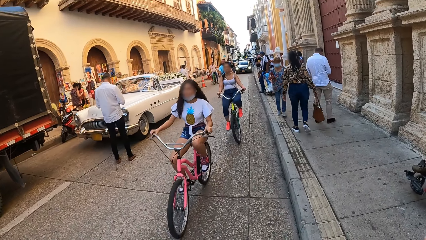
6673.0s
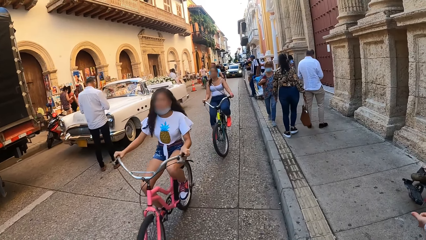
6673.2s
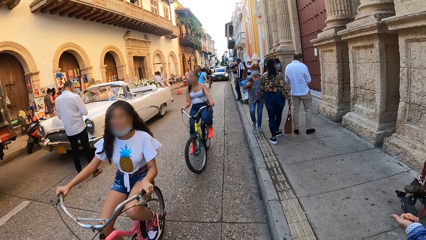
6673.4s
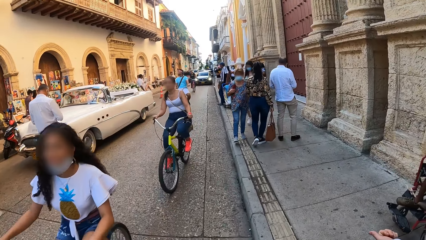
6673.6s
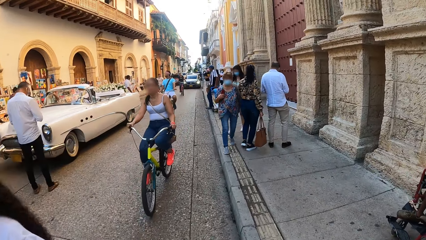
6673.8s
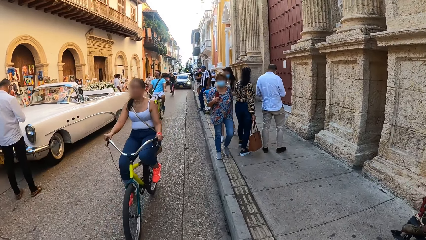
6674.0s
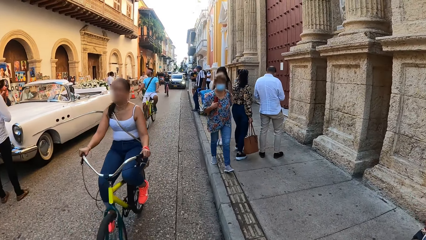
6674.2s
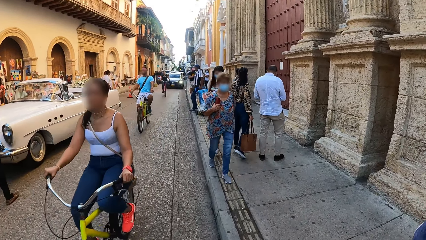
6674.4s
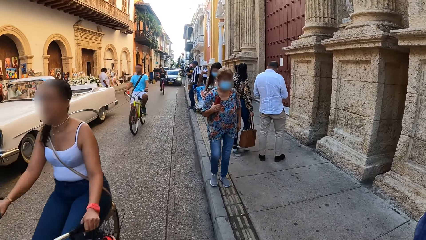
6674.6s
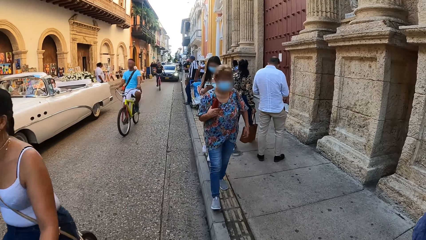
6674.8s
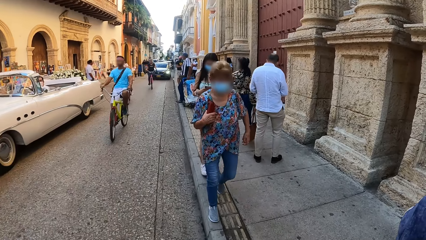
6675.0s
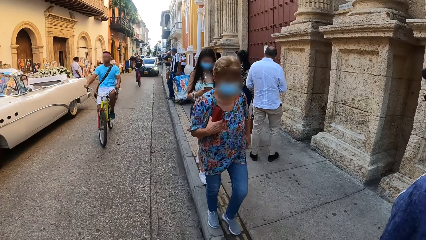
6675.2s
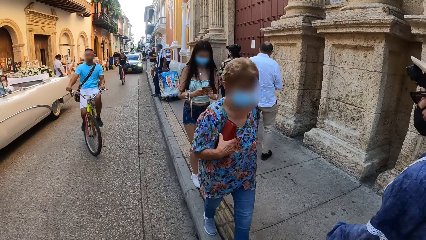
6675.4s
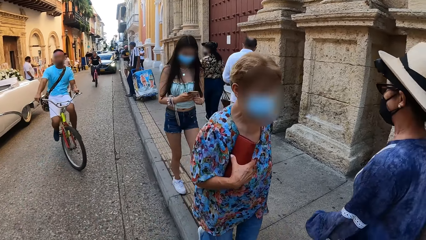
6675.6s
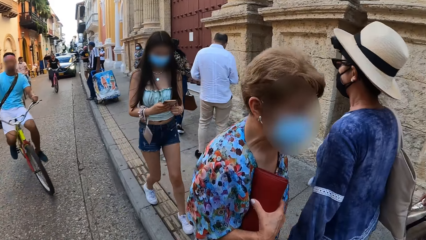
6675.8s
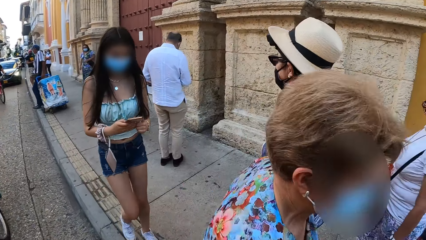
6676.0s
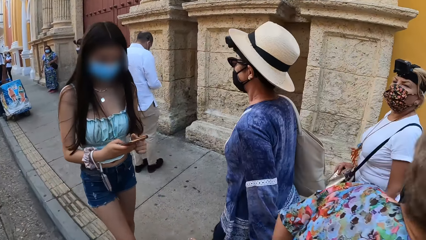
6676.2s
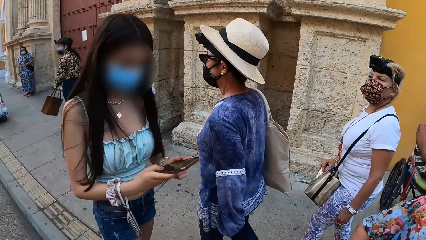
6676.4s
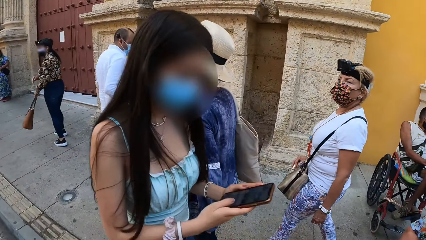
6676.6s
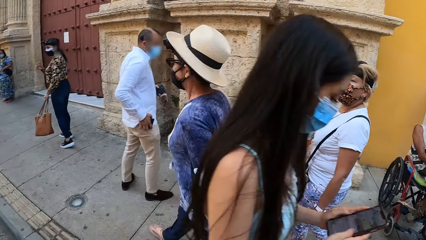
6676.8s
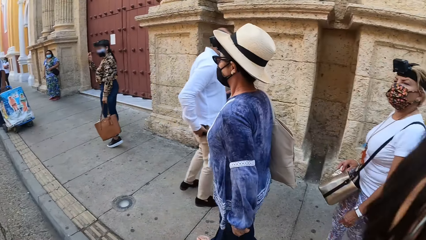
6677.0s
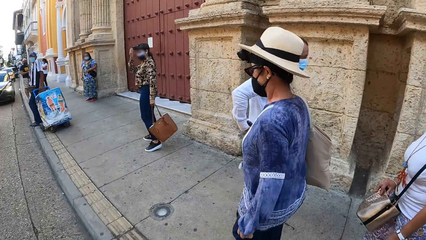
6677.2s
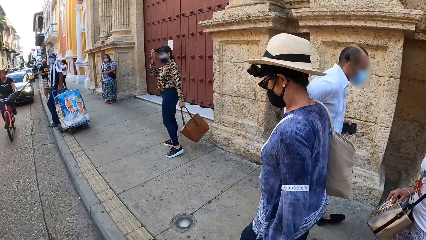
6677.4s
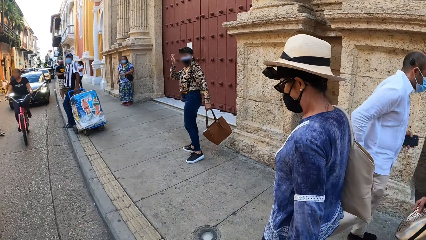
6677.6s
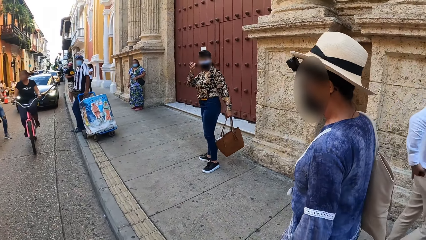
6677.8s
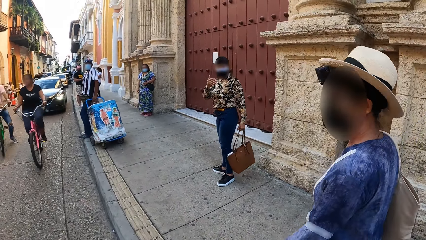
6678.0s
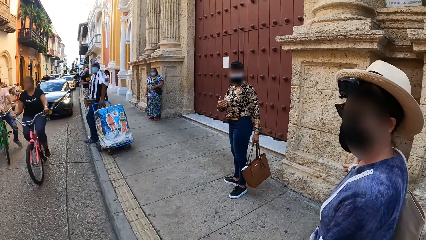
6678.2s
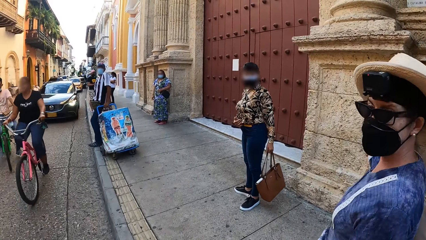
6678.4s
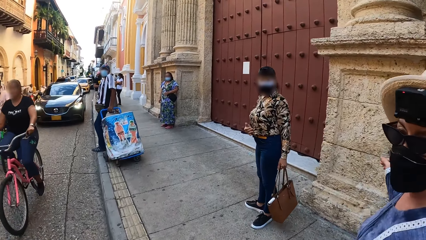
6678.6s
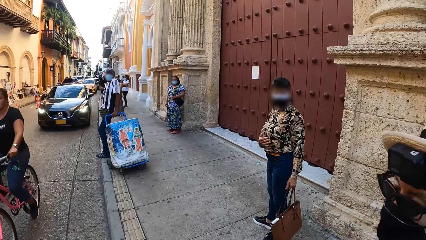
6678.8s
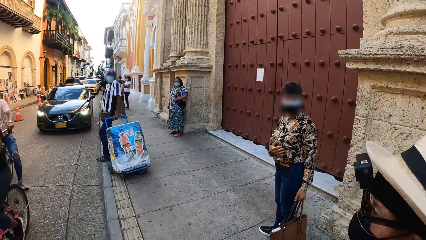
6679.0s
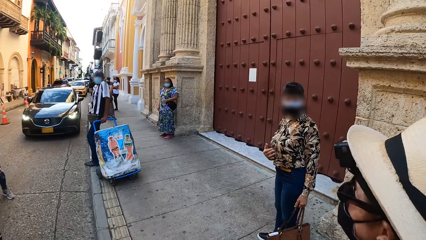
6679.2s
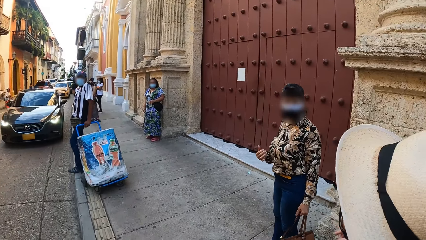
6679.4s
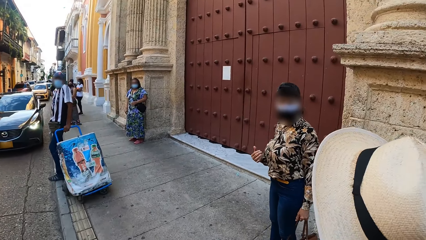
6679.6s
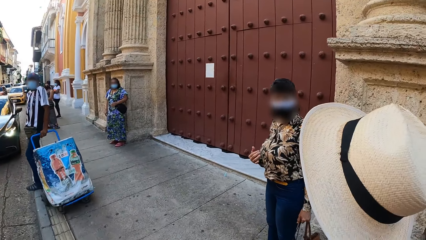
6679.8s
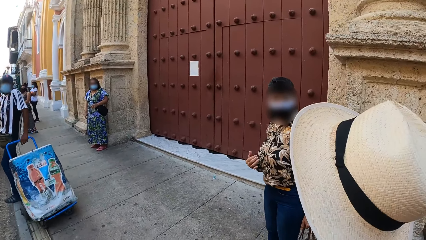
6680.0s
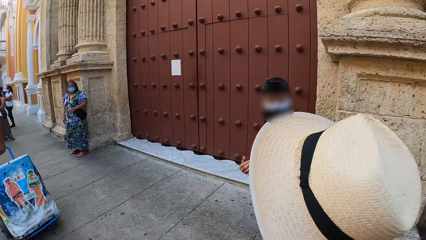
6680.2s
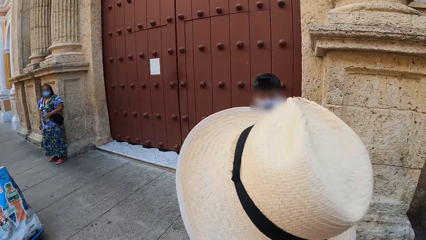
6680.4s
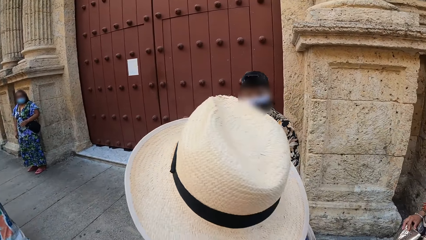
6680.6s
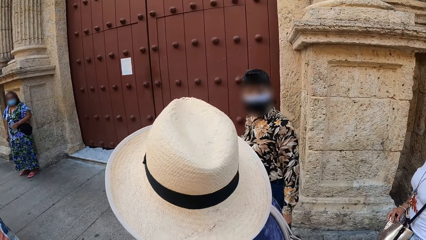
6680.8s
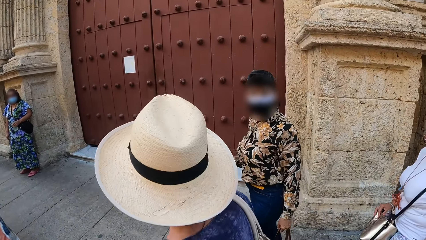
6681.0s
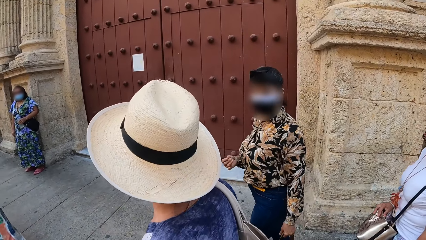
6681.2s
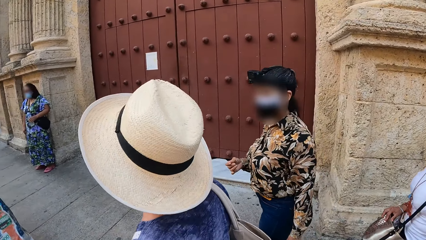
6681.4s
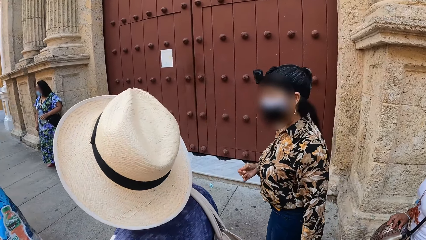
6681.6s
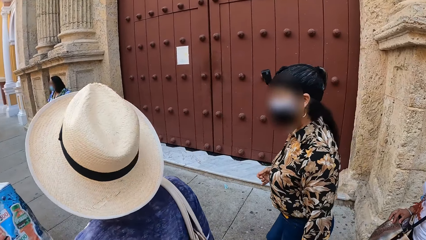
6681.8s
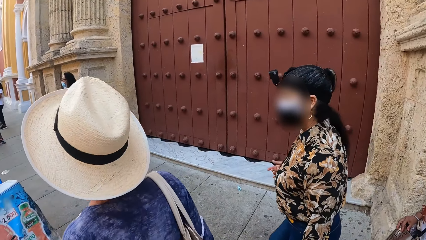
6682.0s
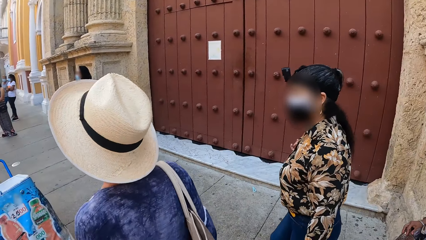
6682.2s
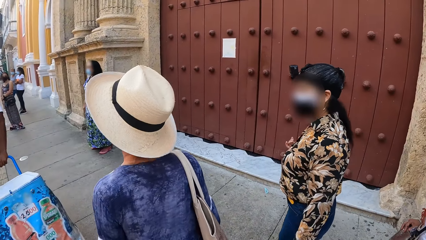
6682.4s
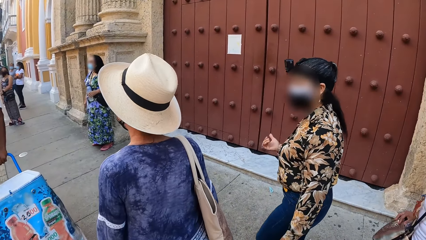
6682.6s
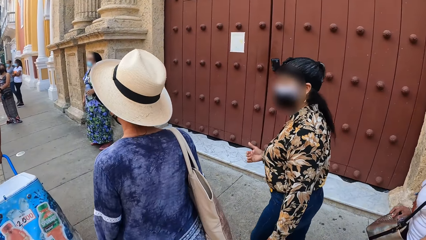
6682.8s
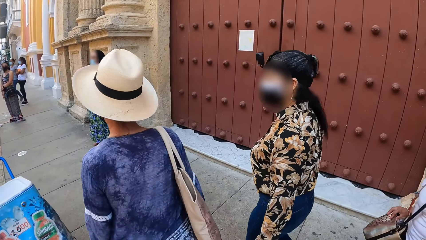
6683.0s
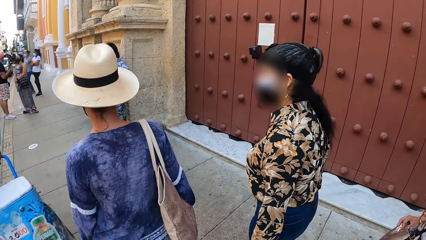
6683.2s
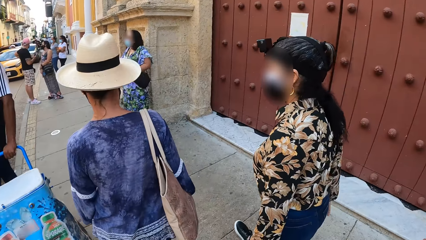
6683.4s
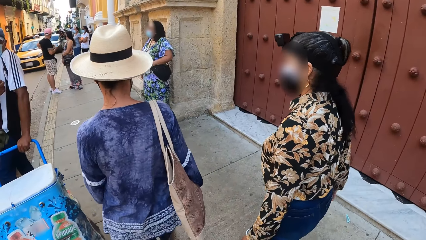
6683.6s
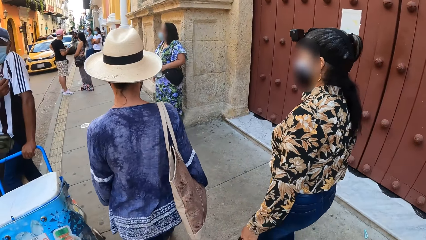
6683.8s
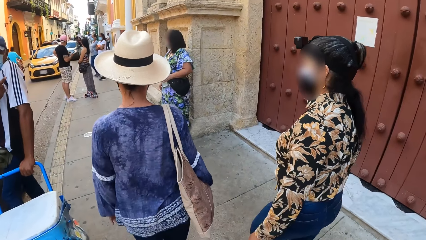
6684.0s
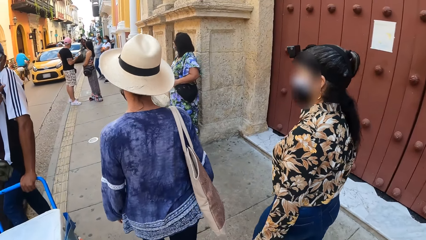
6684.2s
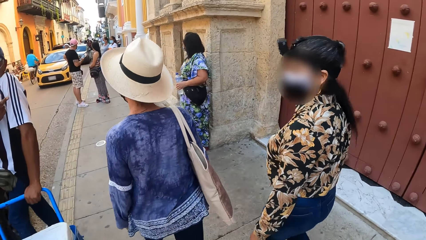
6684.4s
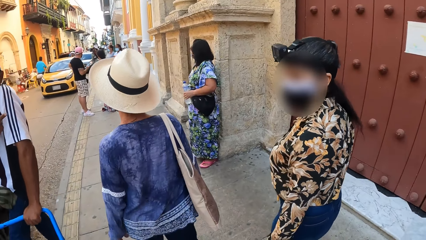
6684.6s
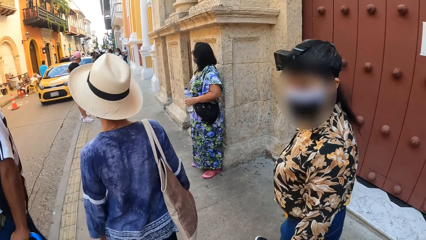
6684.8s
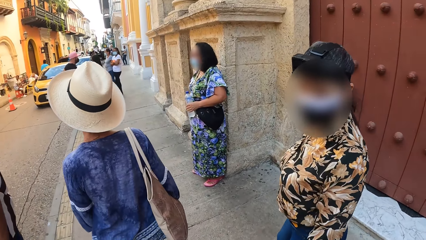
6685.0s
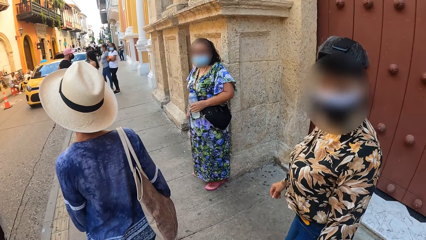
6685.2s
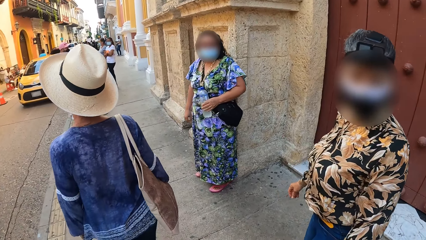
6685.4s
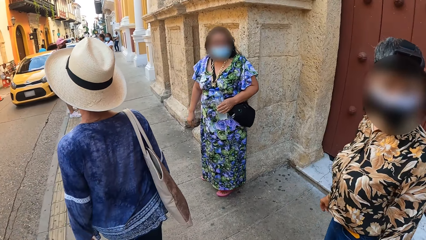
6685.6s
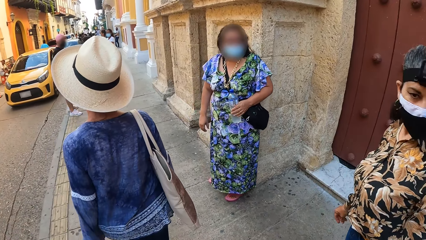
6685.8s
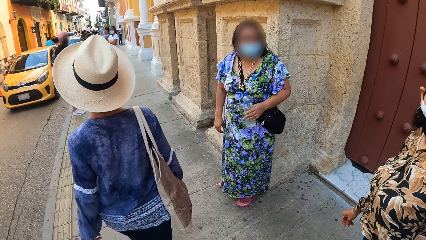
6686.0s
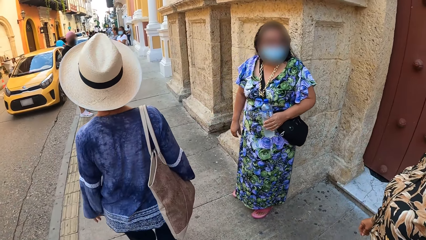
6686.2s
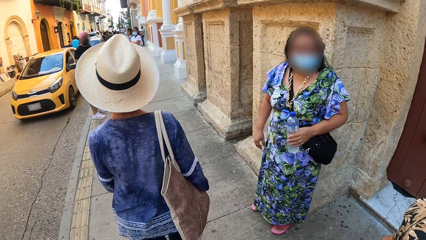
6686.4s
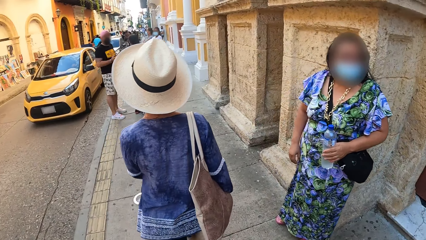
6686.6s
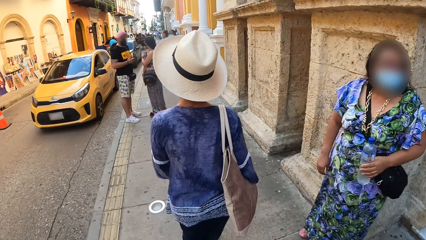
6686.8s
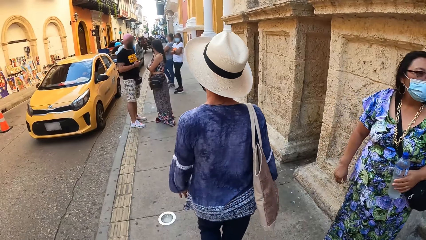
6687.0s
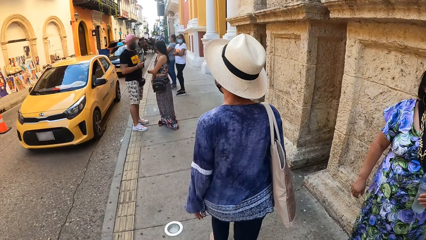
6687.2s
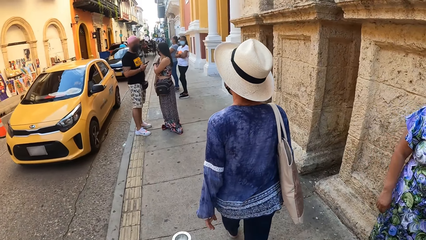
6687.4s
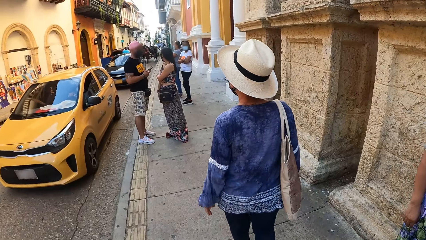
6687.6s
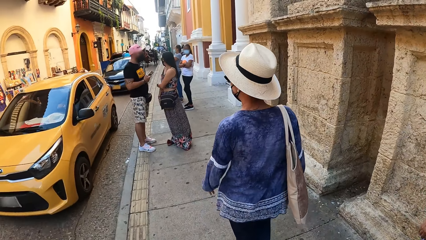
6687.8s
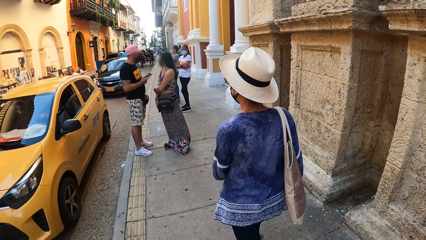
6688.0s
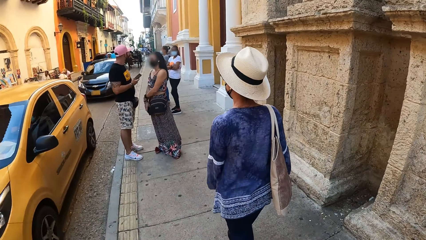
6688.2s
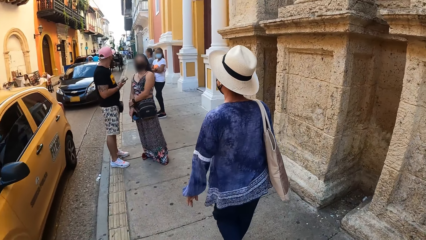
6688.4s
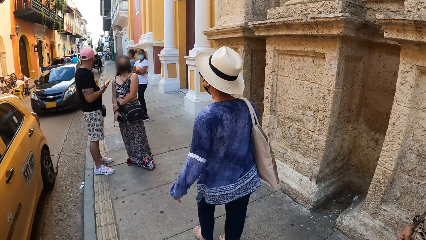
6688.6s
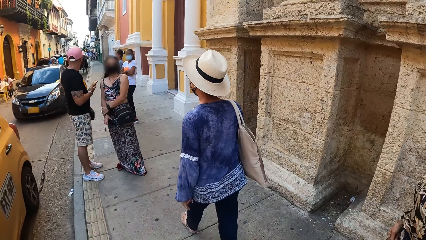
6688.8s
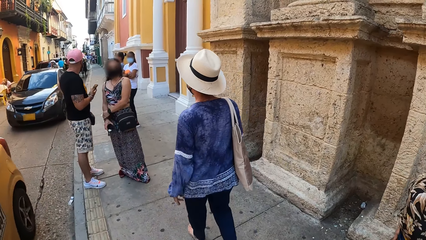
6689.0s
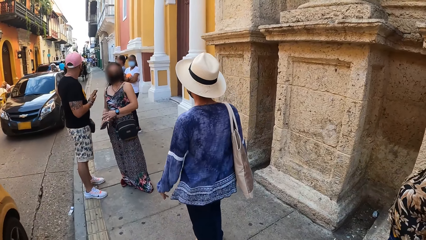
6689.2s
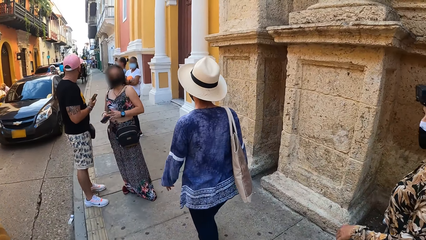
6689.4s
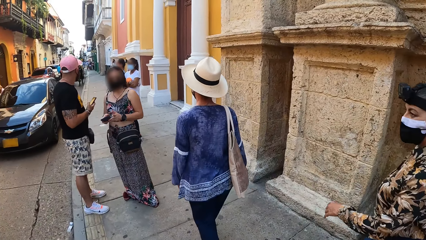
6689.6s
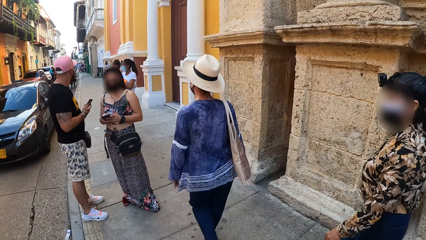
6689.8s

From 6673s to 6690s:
A girl rides a bicycle past the camera wearer. Another girl rides a bicycle past the camera wearer. A woman walks past the camera wearer. Another woman walks past the camera wearer. Another woman touches a camera on her head with her right hand. Another woman rides a bicycle past the camera wearer. A yellow car drives past the camera wearer.
